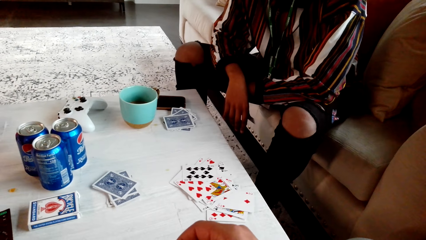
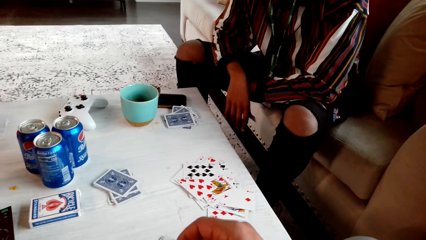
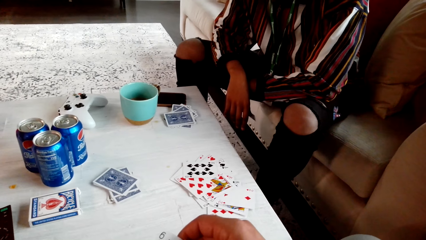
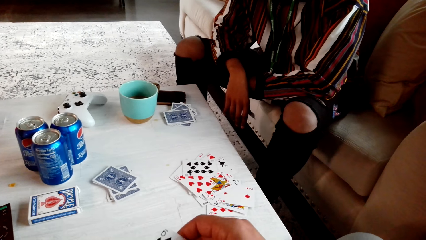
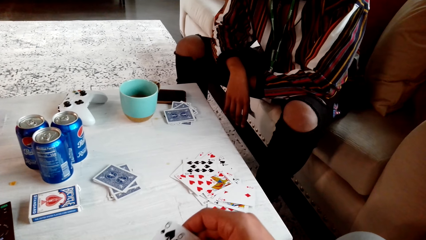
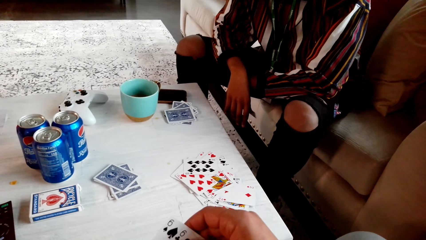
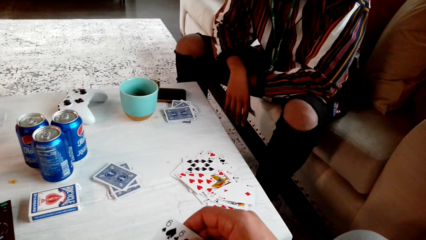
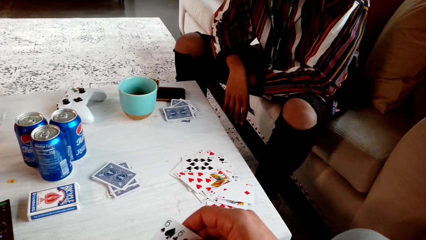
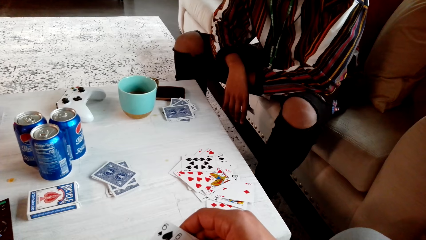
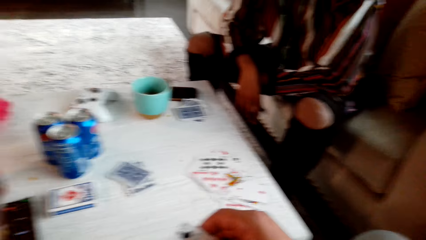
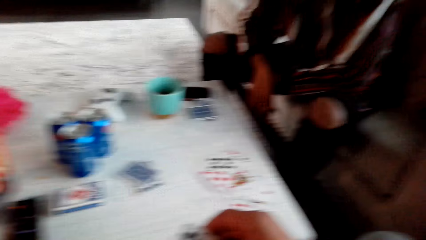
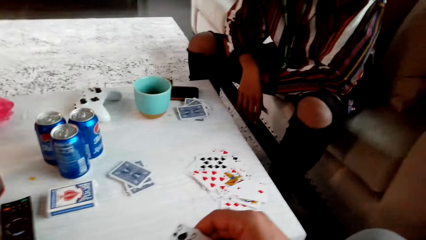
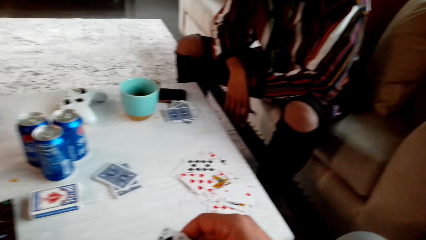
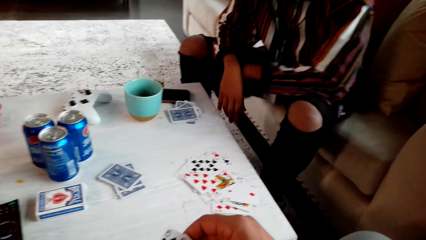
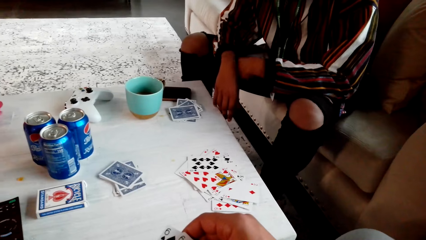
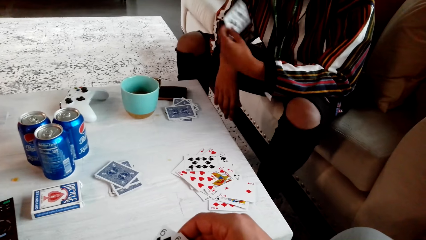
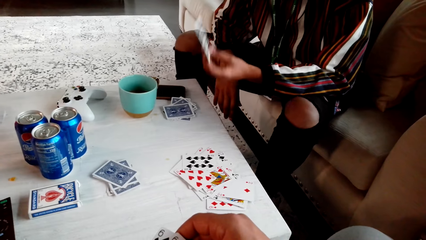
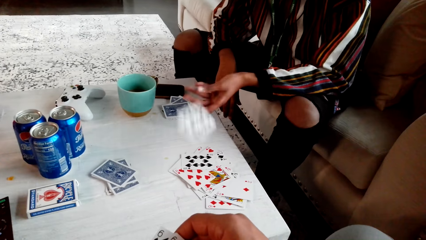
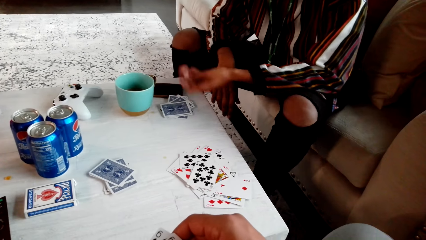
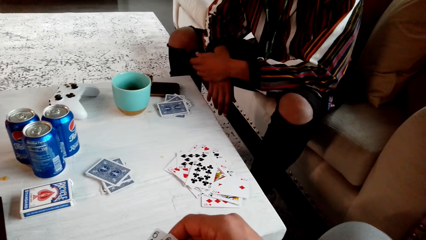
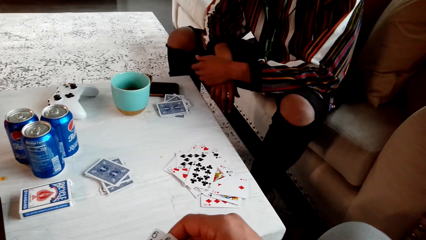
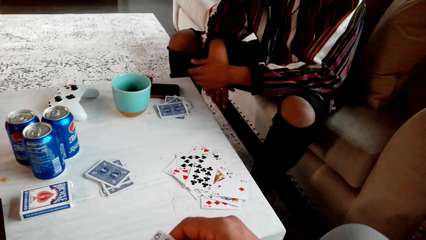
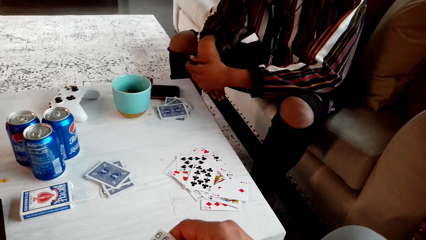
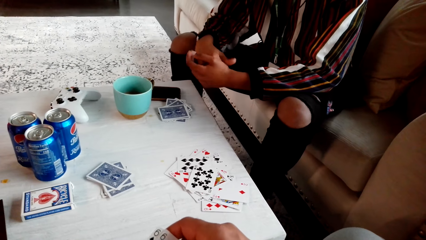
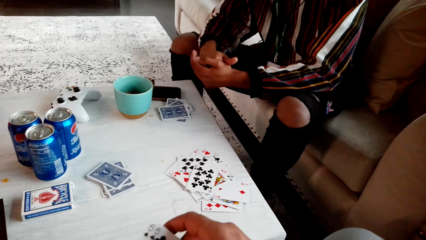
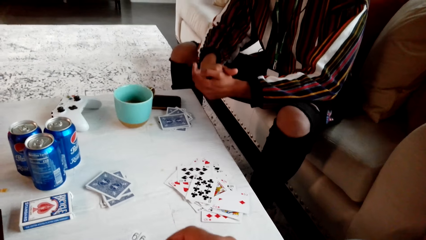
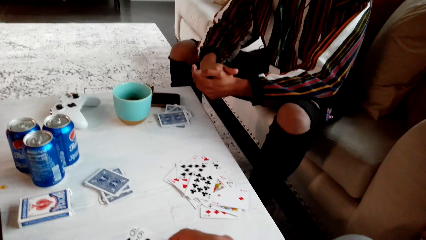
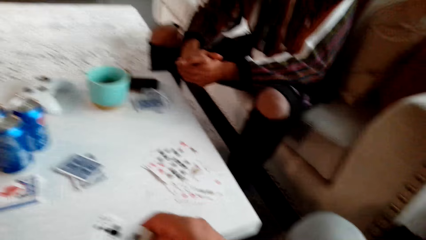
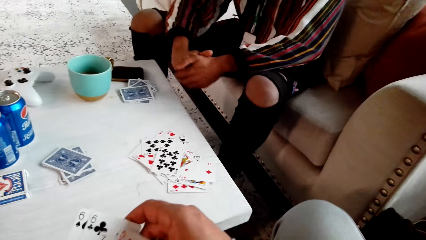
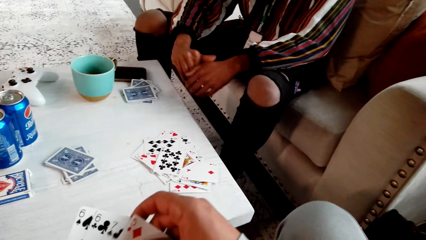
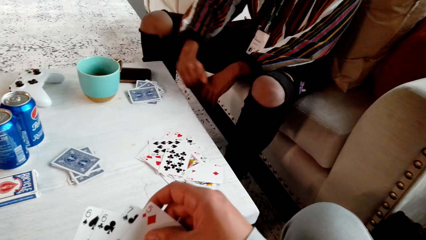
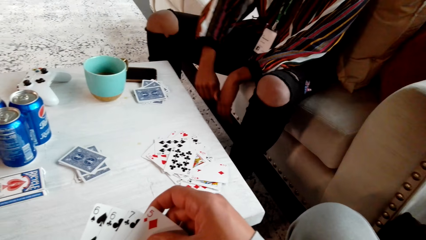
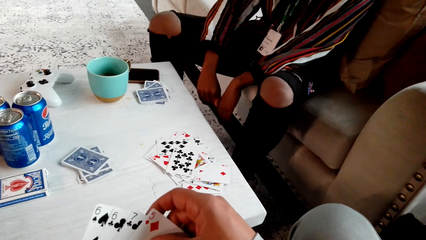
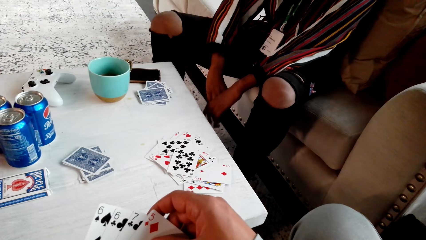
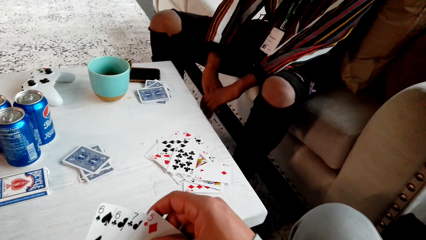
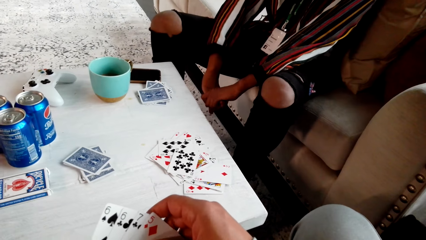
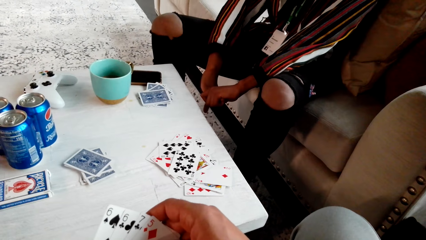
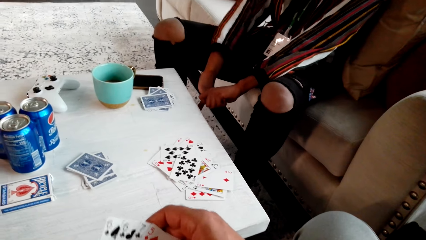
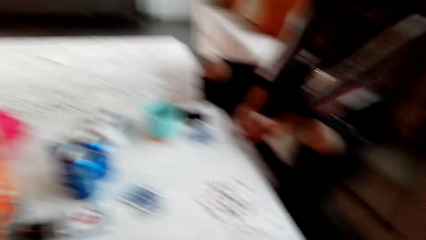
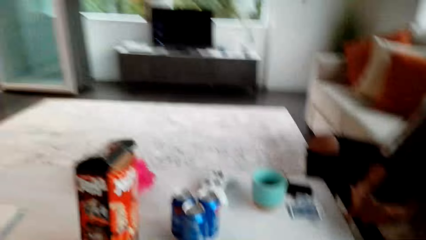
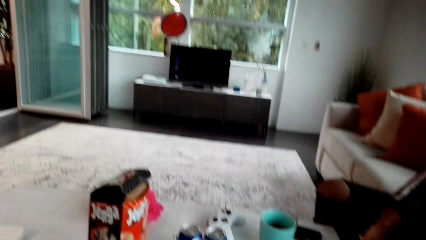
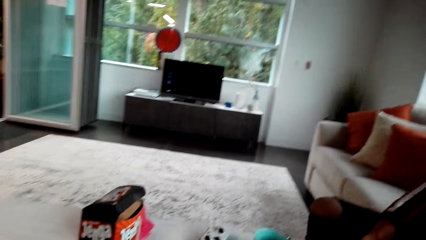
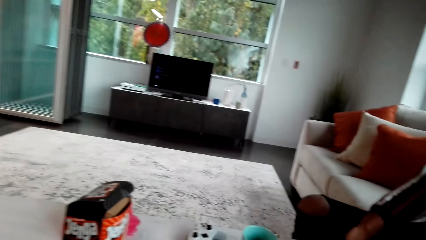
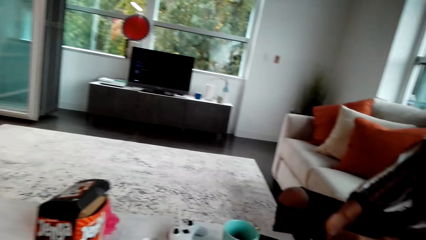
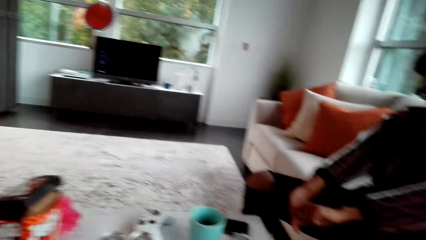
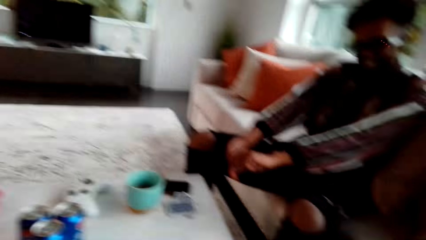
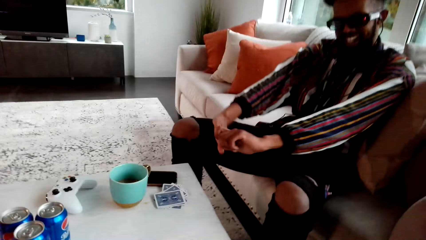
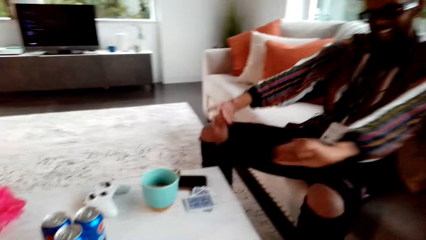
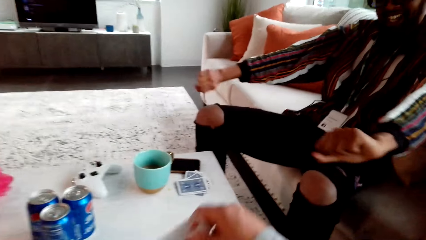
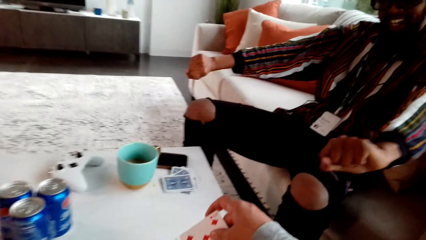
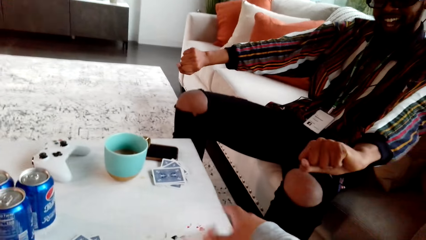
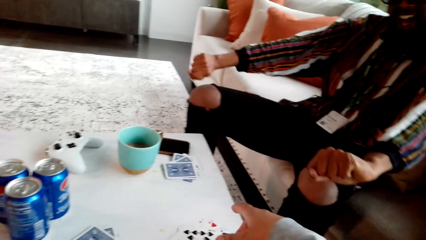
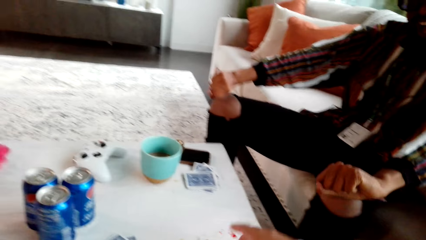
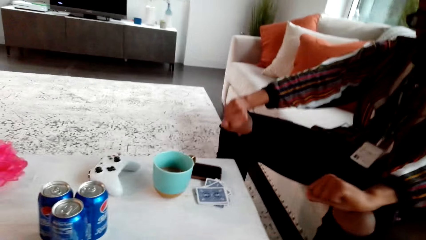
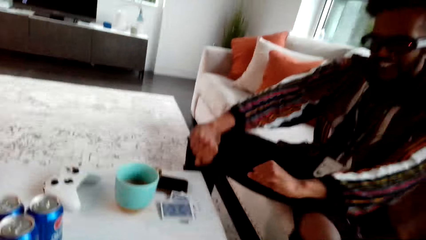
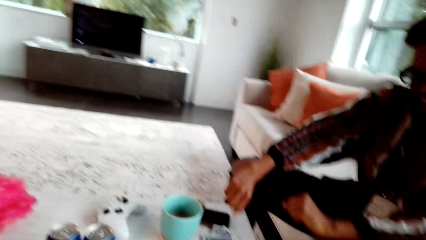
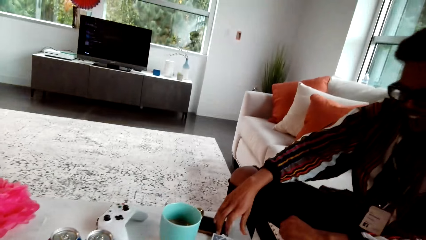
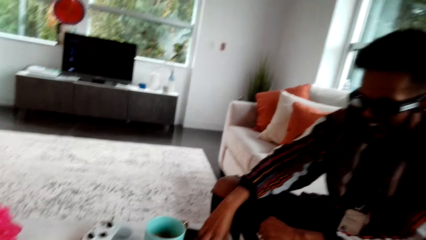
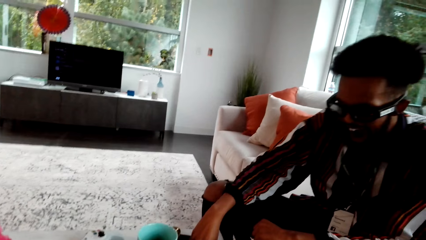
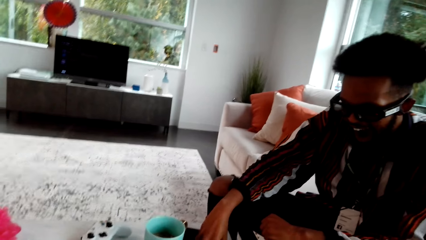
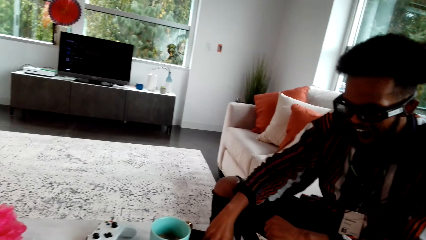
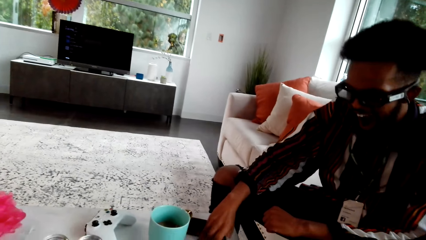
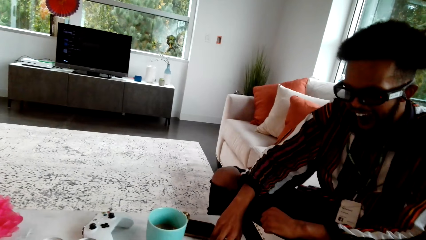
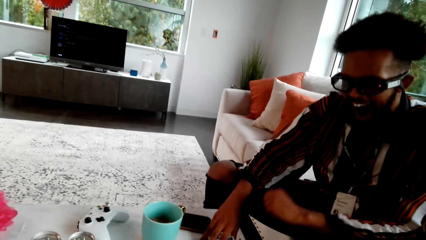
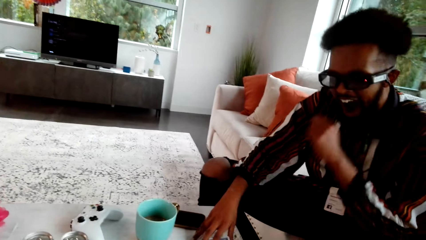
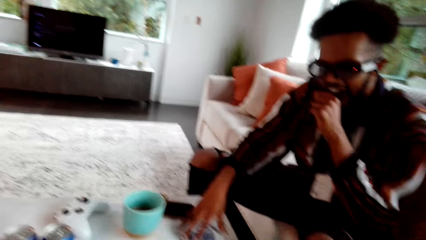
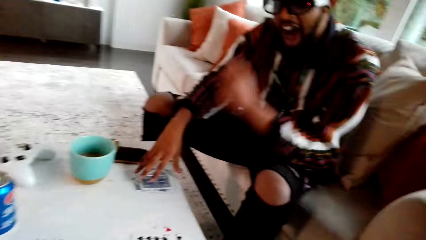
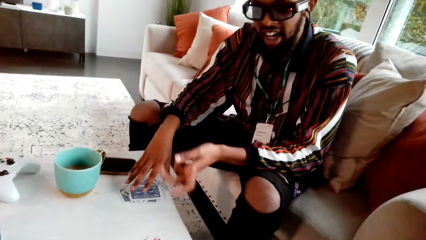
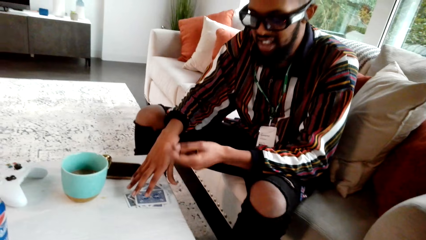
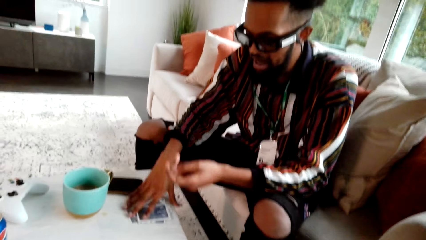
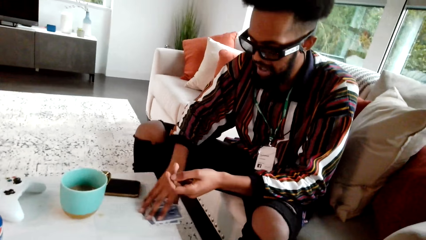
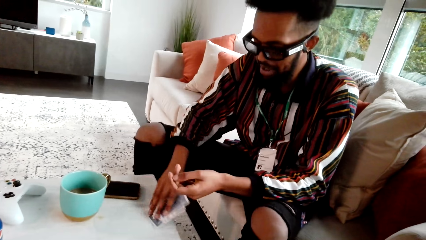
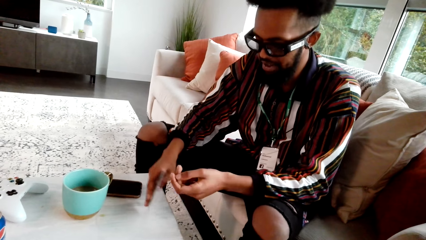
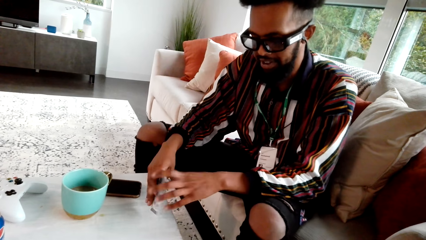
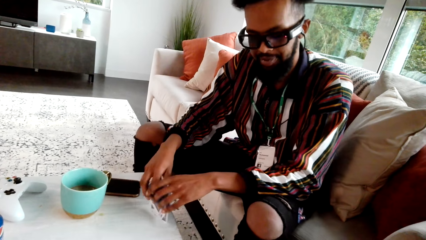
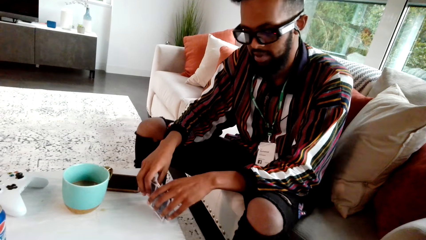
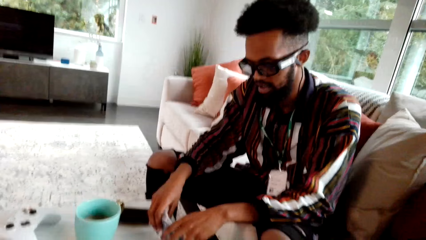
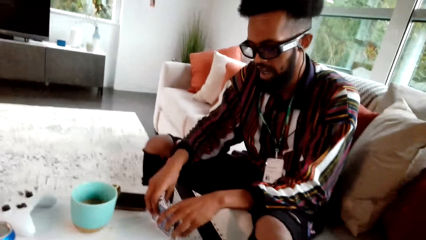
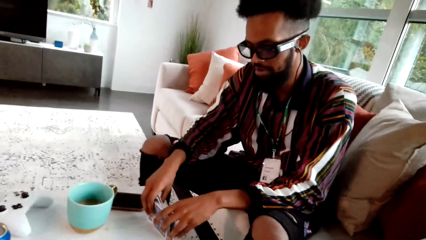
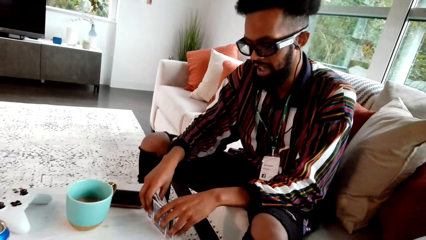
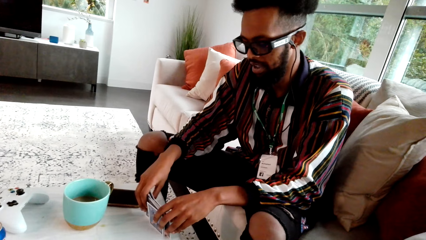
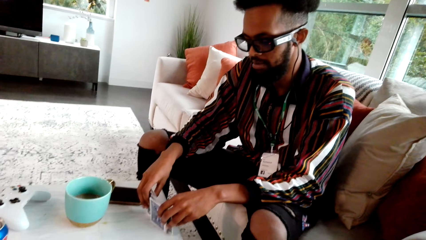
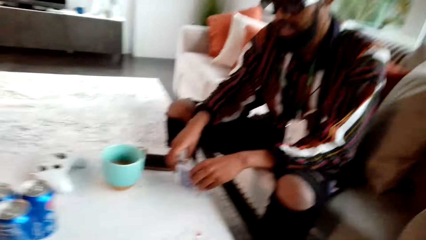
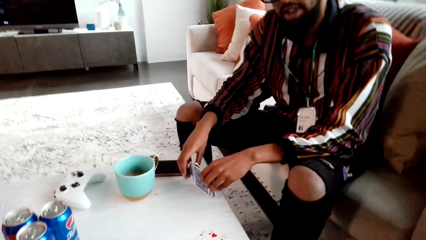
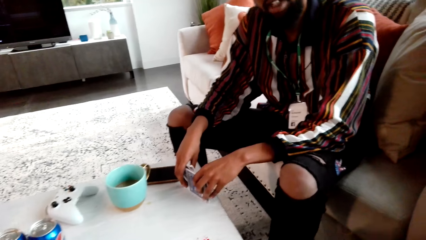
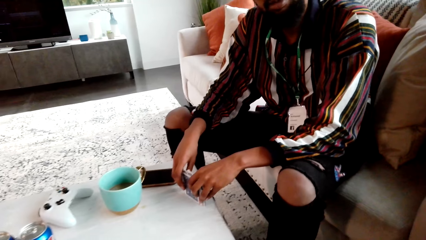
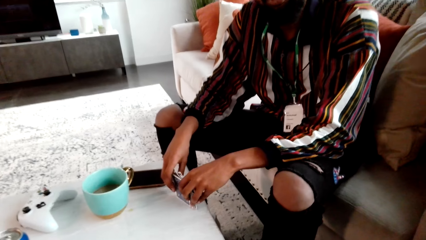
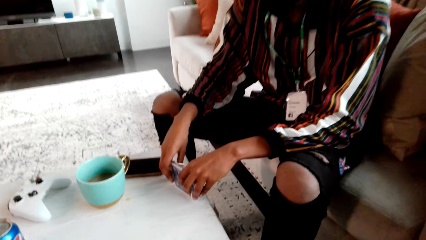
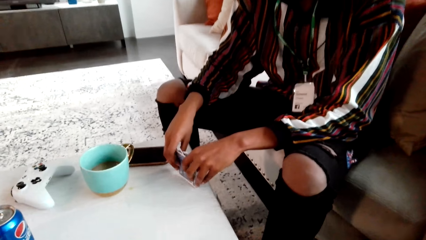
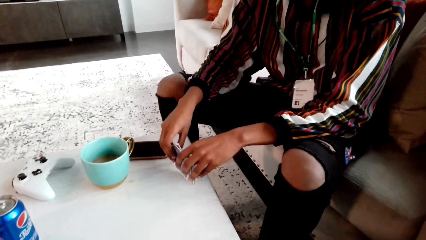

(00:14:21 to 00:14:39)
A man talks with the camera wearer. The man throws cards on the table. The camera wearer checks a card. They look around. They drop a card. They reshuffle the cards. They pick up a card. They pick up cards.
